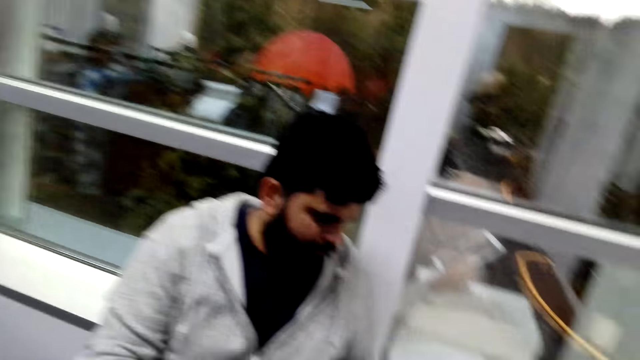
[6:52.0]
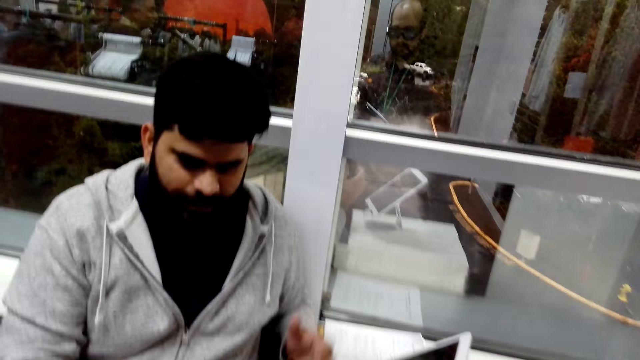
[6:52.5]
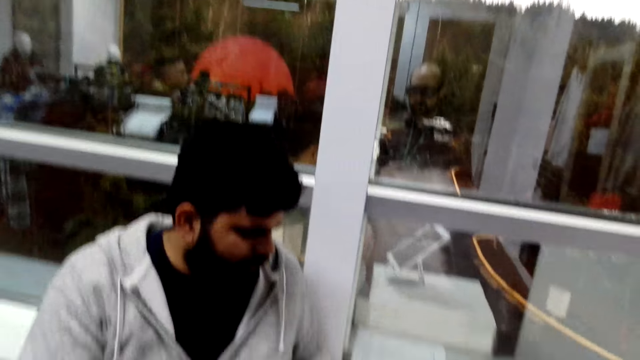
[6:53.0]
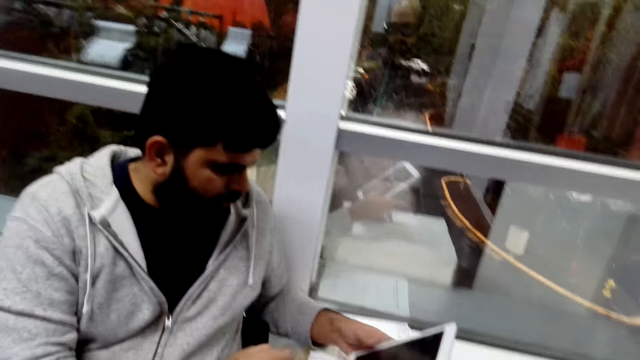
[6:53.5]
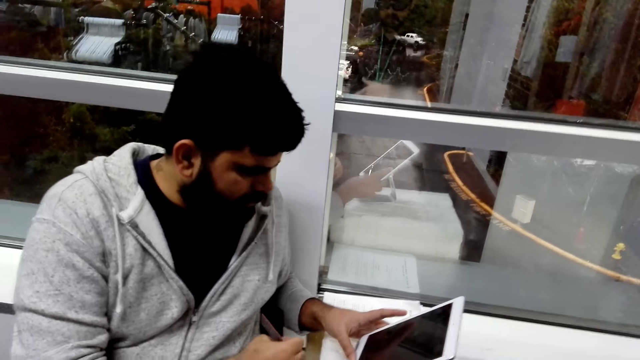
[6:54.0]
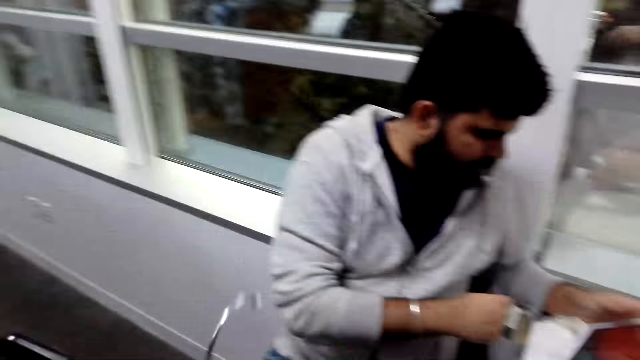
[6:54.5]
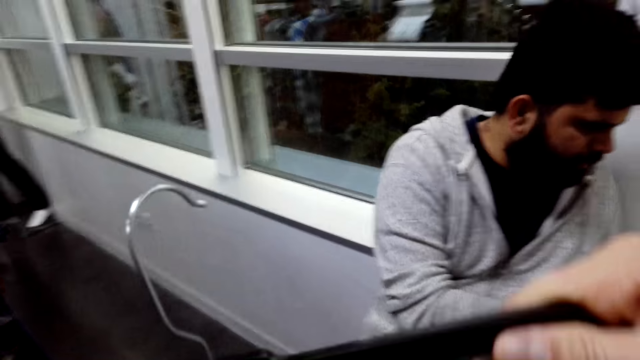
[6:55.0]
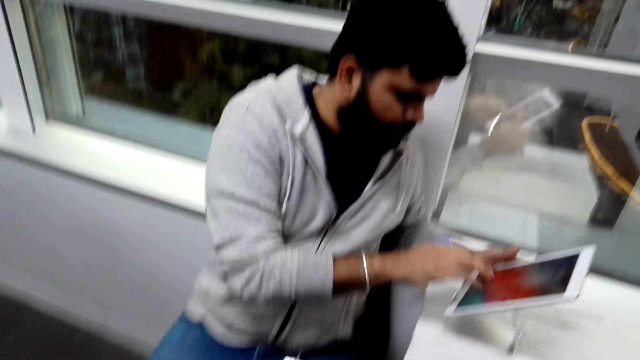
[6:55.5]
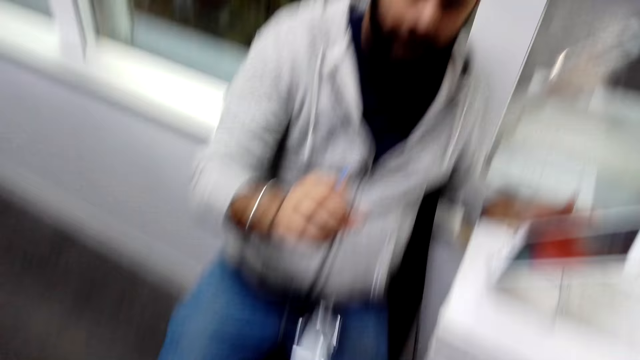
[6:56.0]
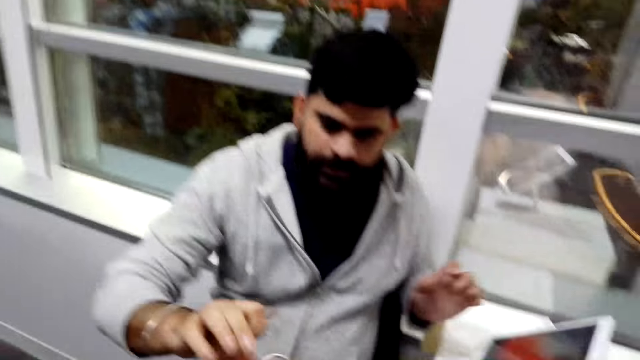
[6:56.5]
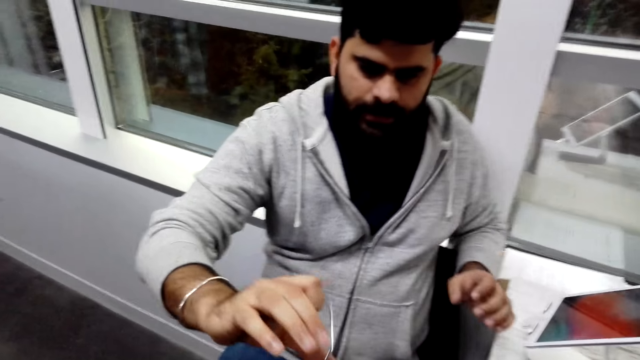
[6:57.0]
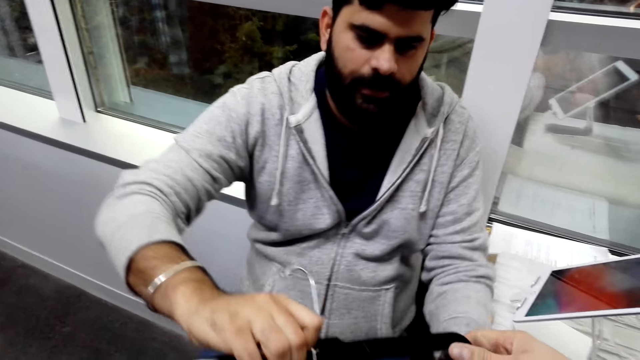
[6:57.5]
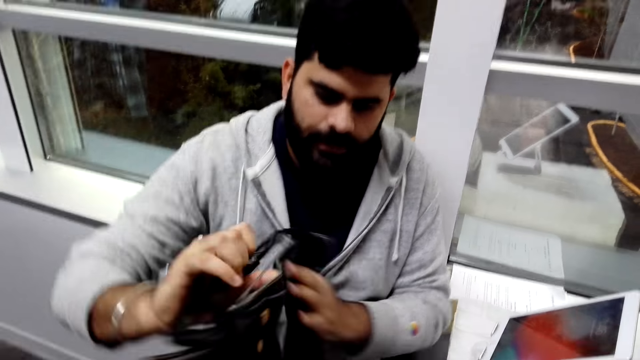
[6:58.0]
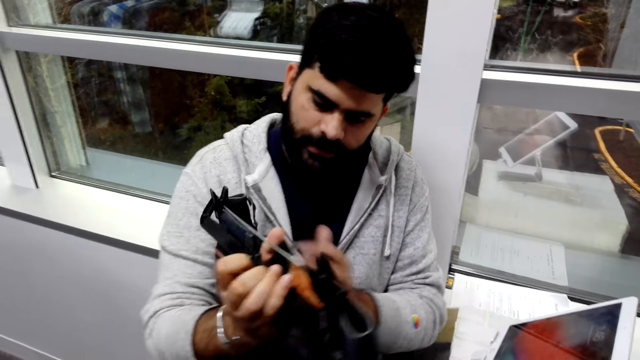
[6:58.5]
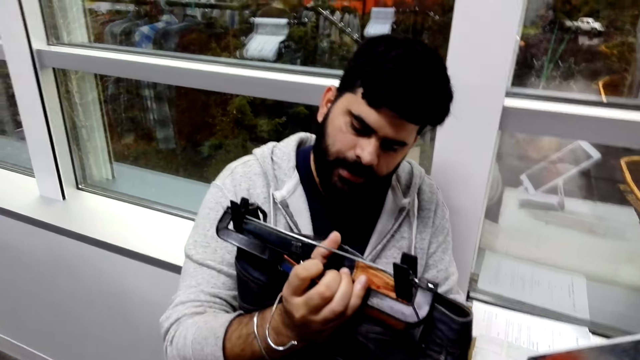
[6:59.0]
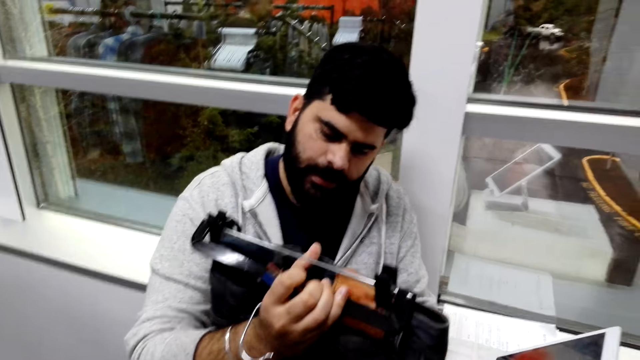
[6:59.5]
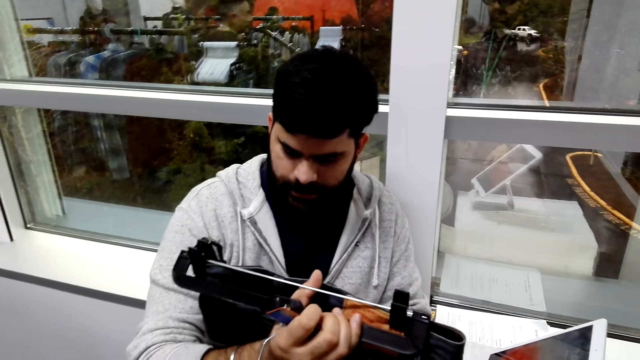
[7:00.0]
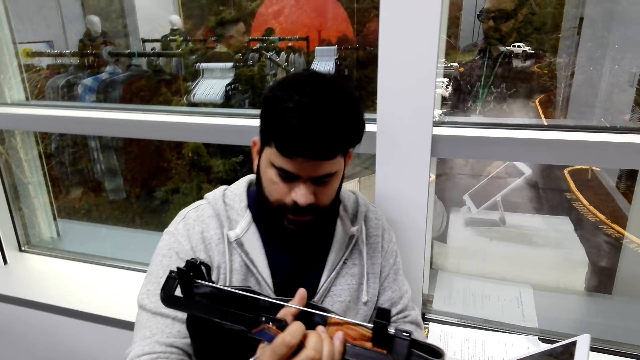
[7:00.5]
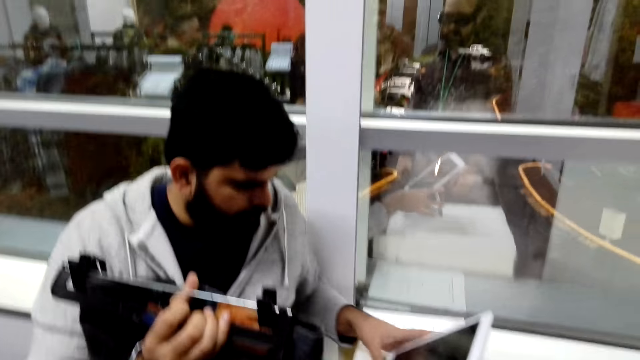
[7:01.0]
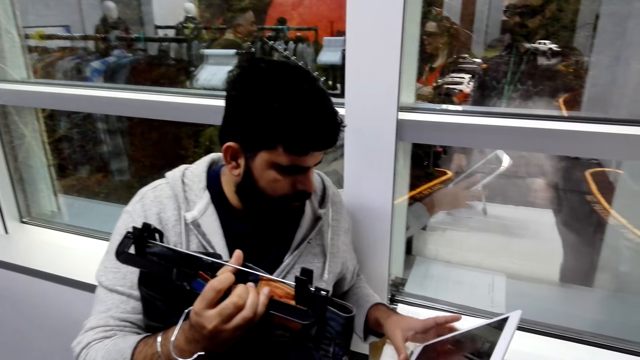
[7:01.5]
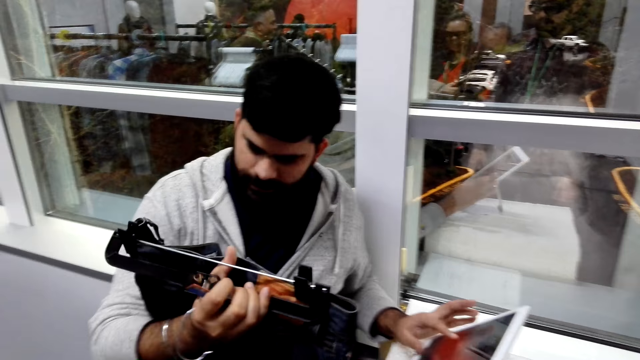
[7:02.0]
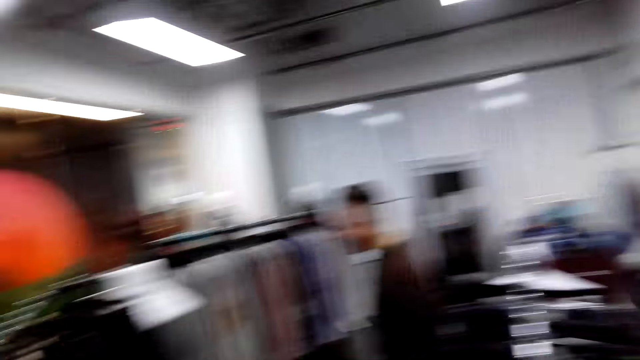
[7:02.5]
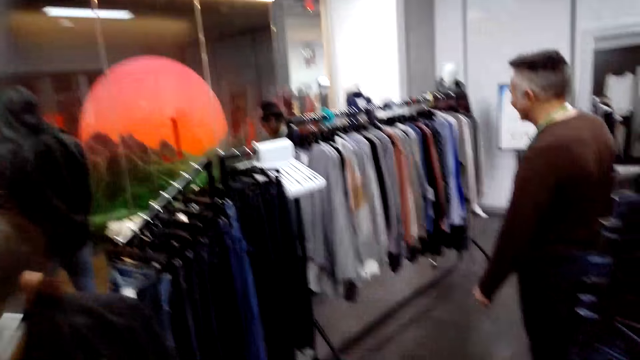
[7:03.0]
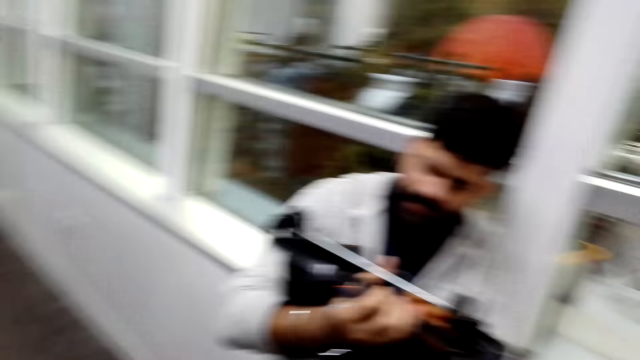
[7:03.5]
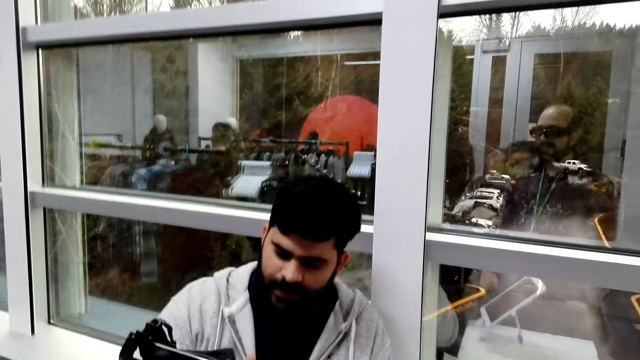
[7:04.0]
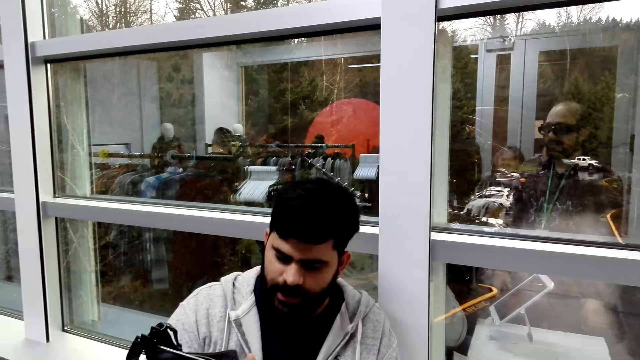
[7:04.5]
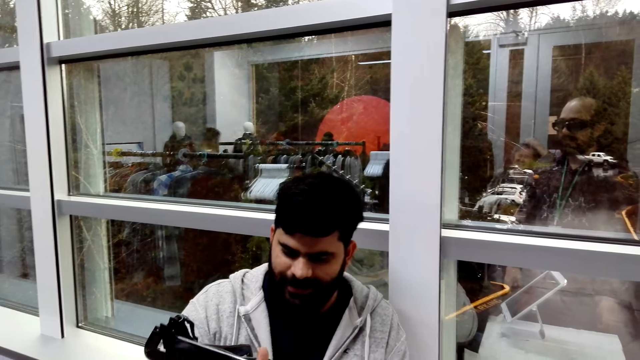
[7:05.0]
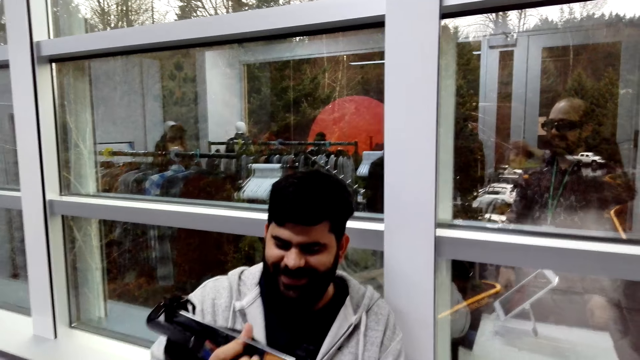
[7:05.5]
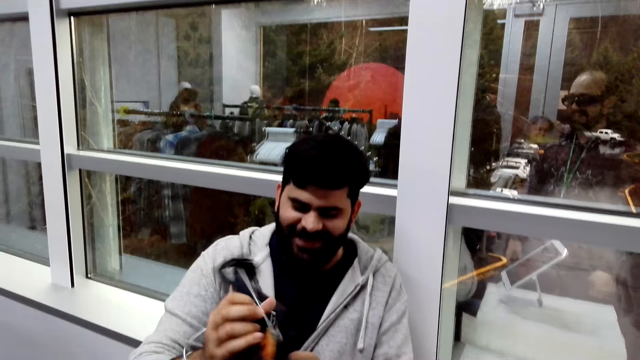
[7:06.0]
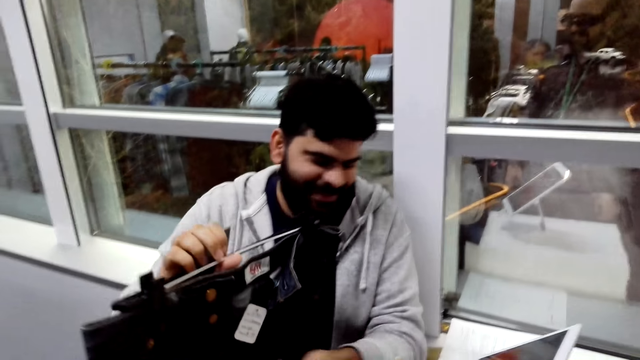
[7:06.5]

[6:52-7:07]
A man uses a phone. The camera wearer holds a cloth. They hand over a jeans trouser to the man. The man inspects the jeans trouser, converses with the camera wearer, and uses the phone. The camera wearer looks around the shop. The man converses with the camera wearer.

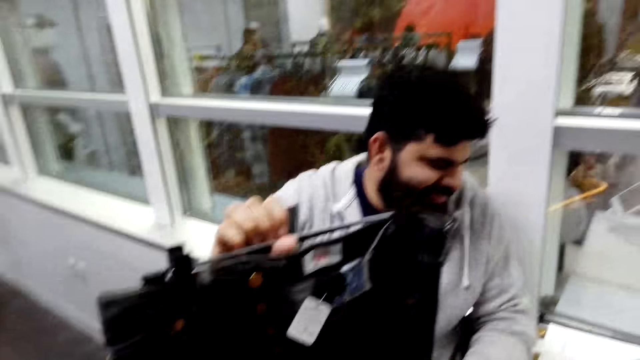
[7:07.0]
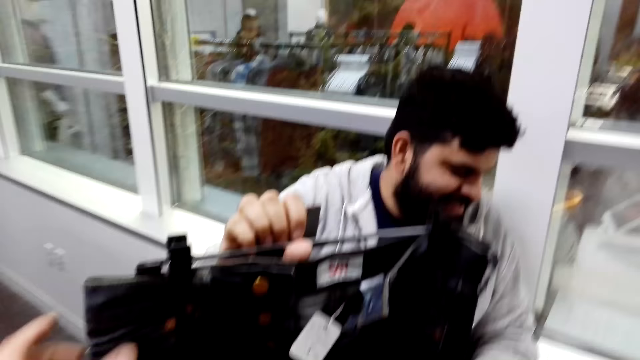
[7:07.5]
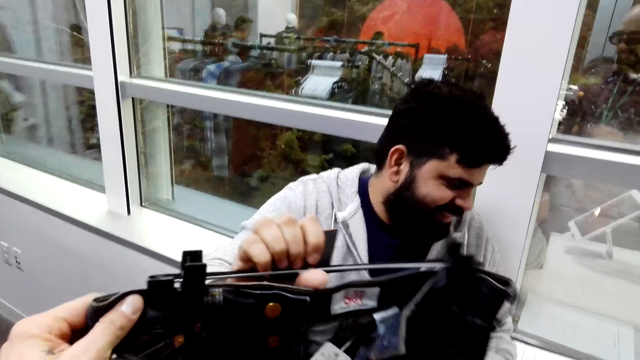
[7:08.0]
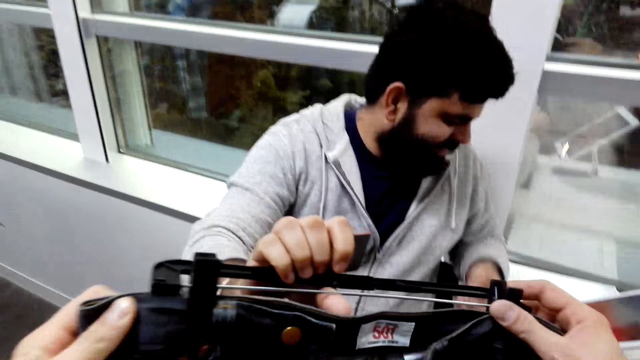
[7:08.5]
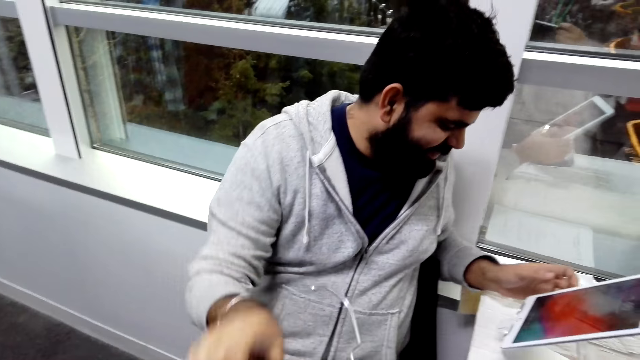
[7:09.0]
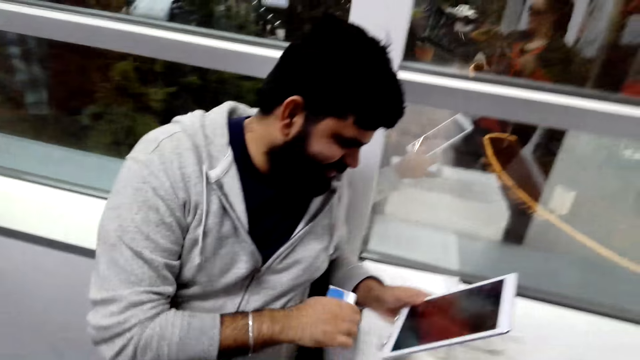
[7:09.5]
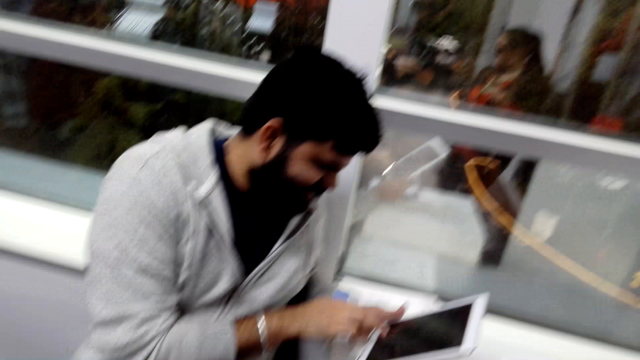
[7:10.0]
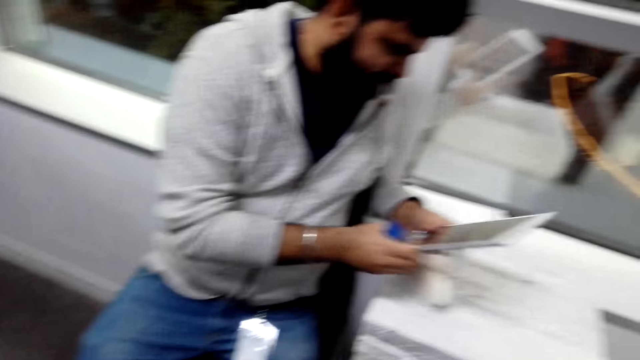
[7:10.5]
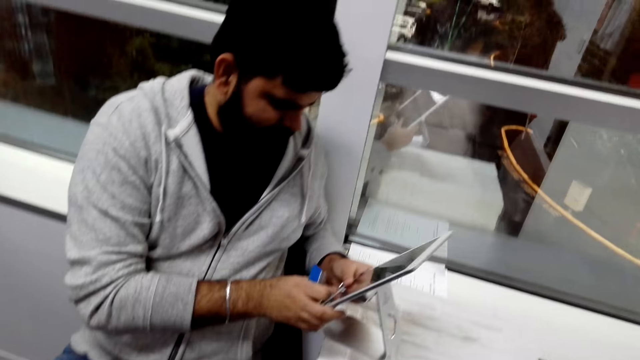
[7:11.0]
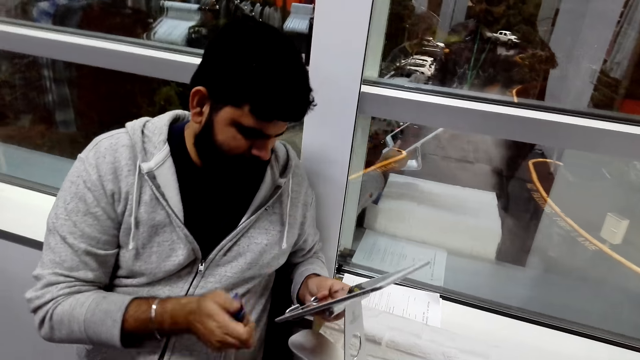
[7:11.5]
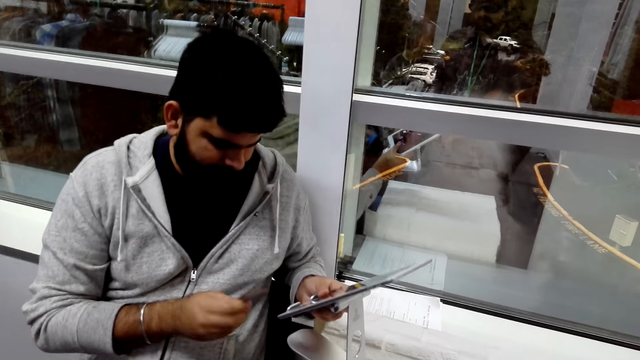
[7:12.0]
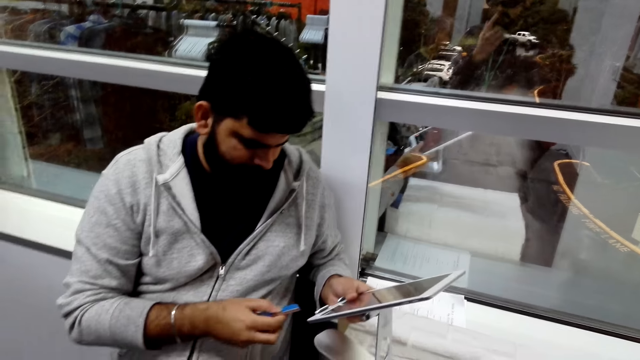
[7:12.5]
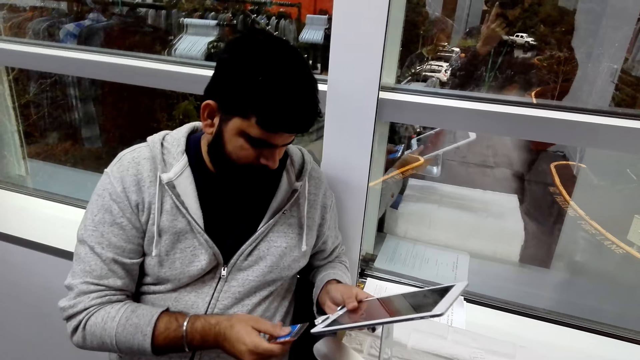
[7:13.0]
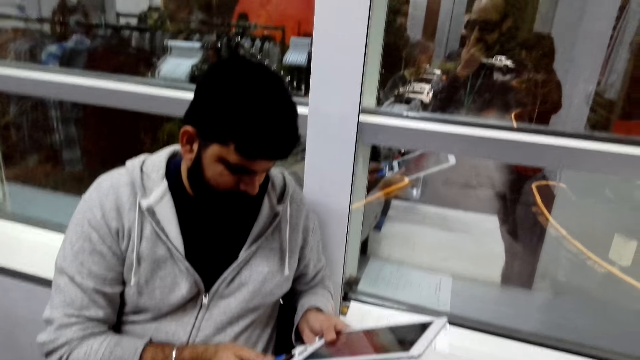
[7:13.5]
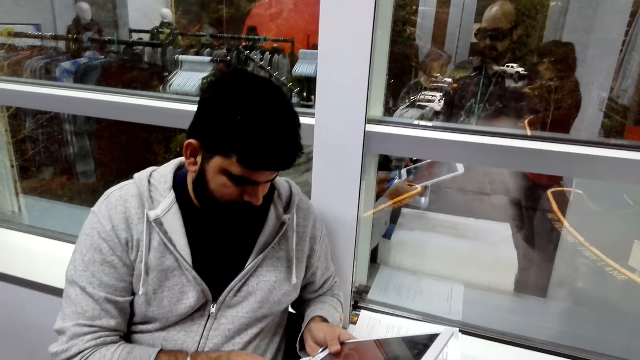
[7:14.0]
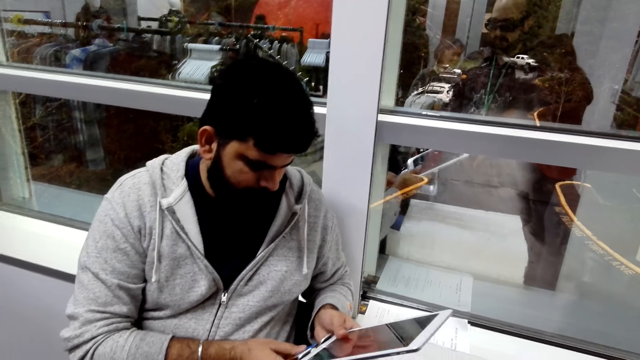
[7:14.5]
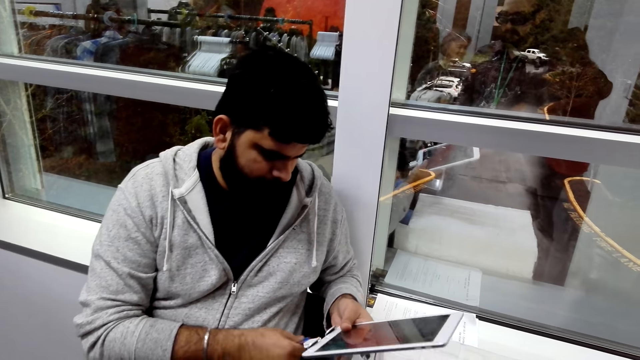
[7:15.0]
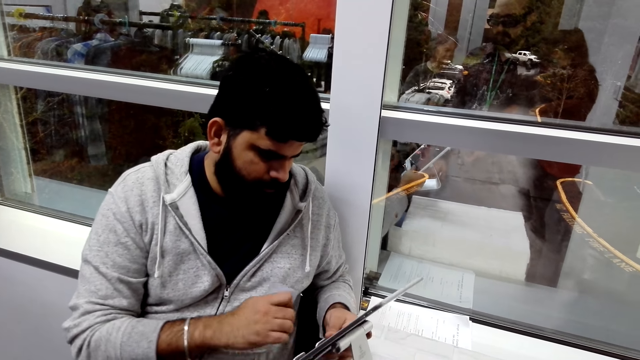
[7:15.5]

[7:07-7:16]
A man gives the camera wearer the trouser. The man operates the cash register machine and uses a phone.
